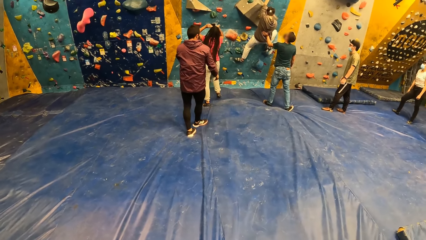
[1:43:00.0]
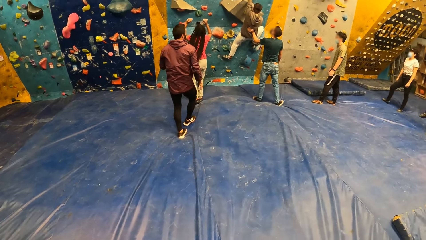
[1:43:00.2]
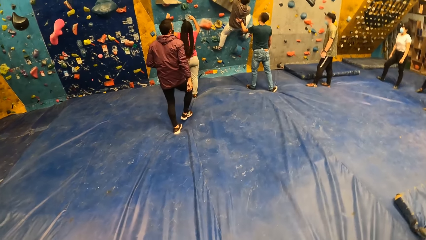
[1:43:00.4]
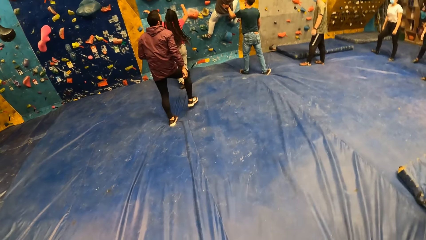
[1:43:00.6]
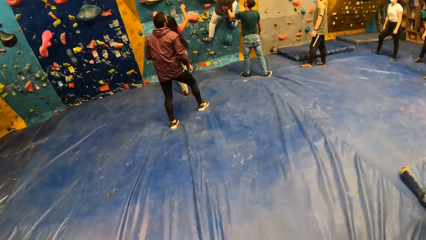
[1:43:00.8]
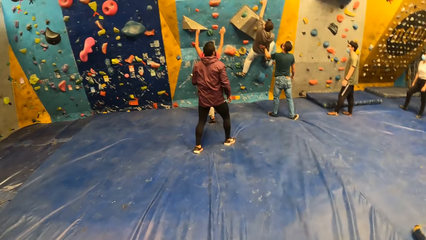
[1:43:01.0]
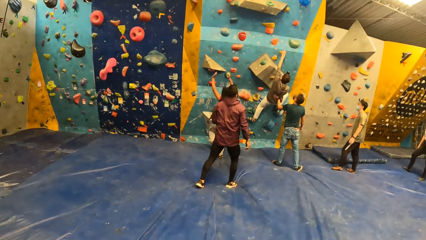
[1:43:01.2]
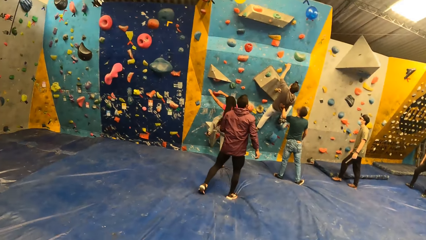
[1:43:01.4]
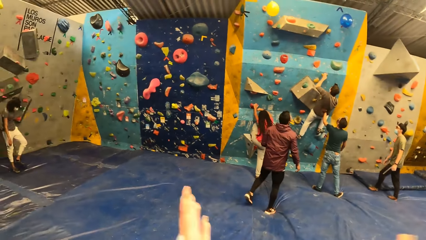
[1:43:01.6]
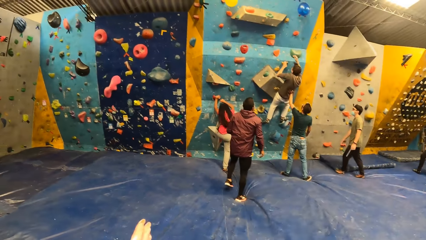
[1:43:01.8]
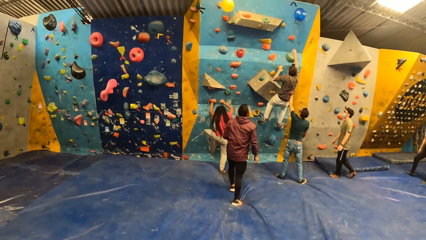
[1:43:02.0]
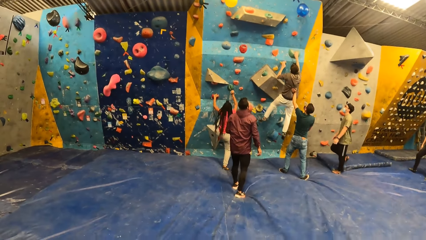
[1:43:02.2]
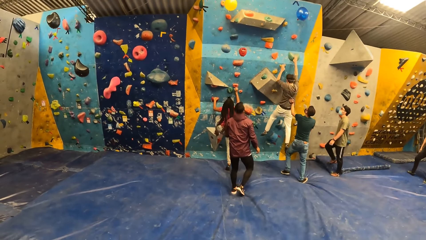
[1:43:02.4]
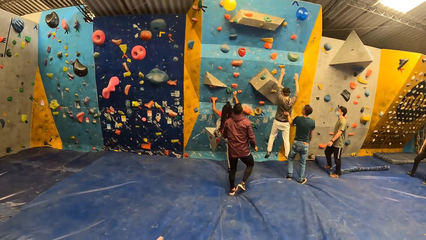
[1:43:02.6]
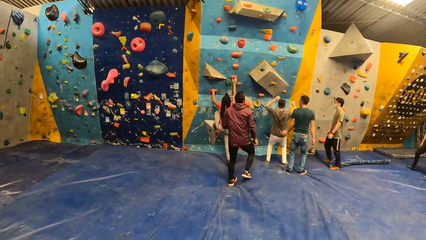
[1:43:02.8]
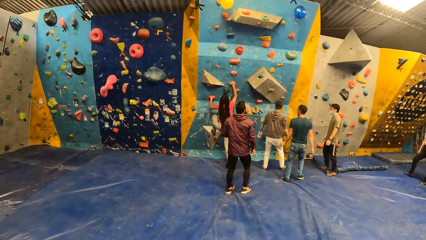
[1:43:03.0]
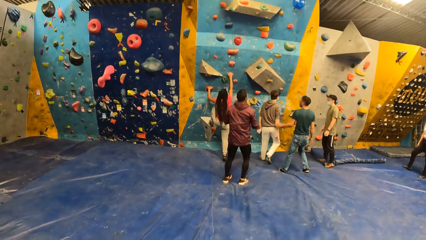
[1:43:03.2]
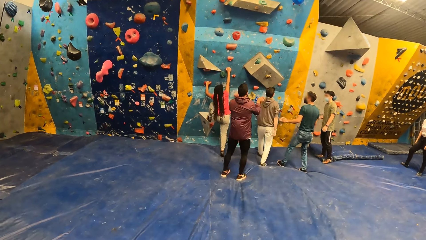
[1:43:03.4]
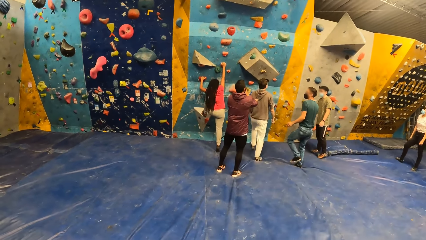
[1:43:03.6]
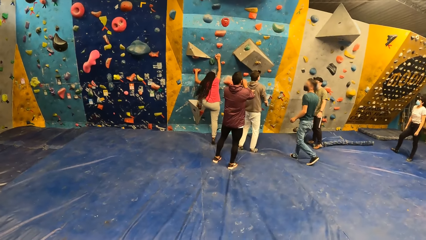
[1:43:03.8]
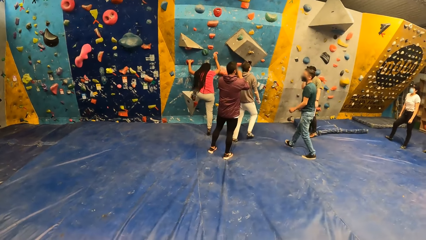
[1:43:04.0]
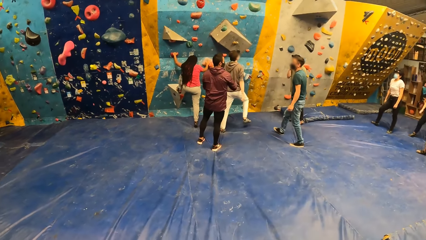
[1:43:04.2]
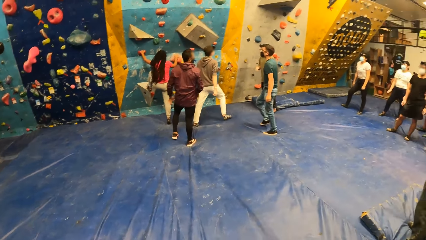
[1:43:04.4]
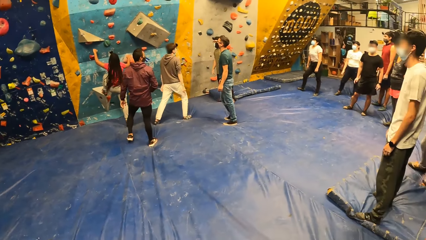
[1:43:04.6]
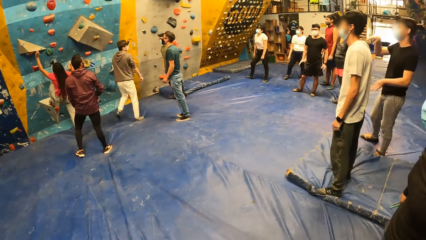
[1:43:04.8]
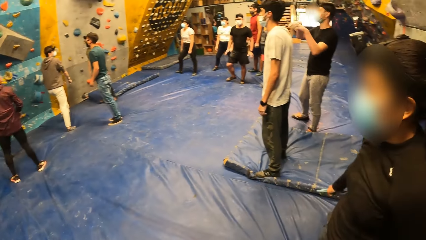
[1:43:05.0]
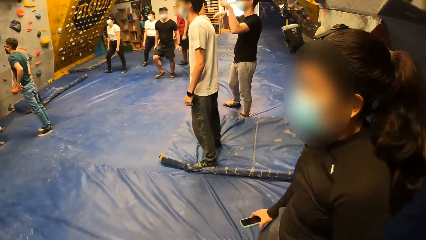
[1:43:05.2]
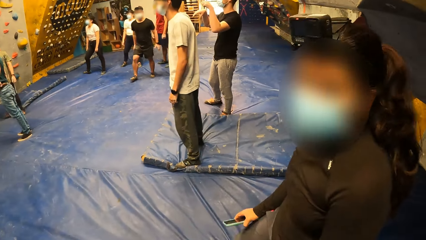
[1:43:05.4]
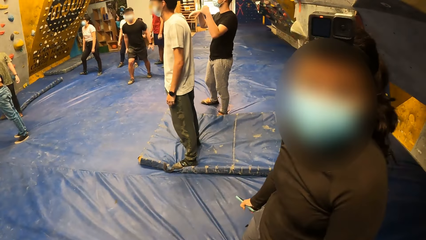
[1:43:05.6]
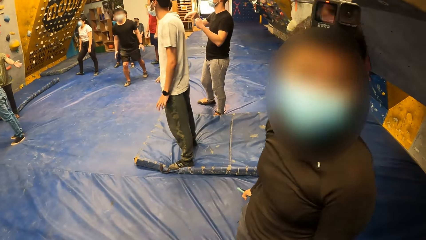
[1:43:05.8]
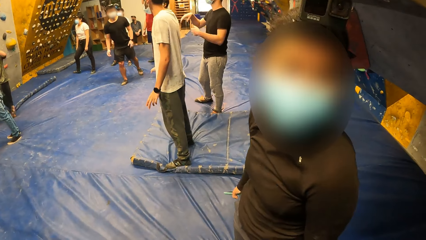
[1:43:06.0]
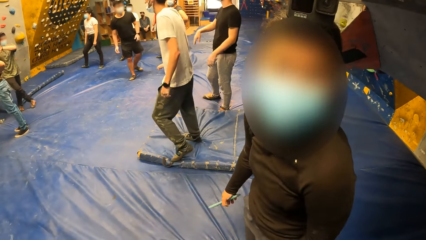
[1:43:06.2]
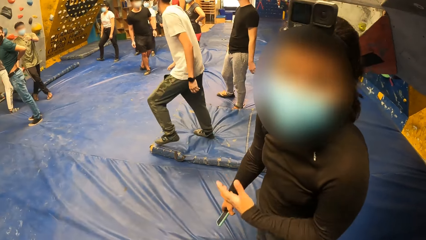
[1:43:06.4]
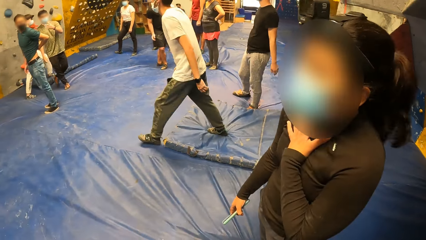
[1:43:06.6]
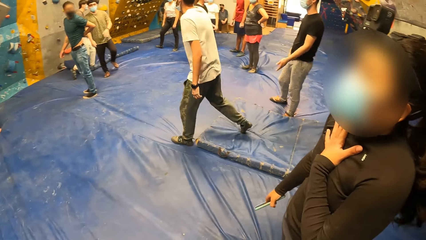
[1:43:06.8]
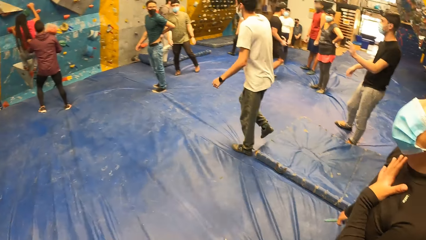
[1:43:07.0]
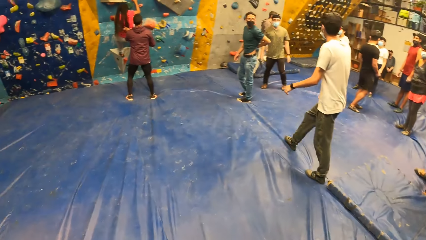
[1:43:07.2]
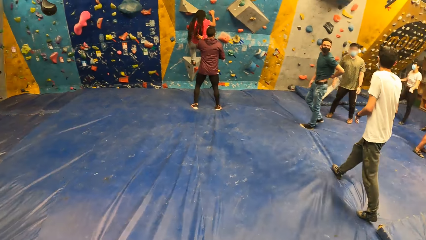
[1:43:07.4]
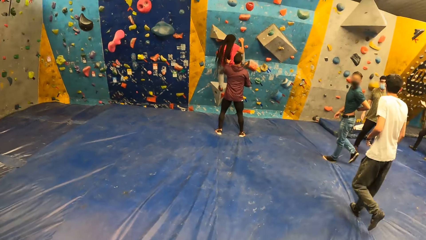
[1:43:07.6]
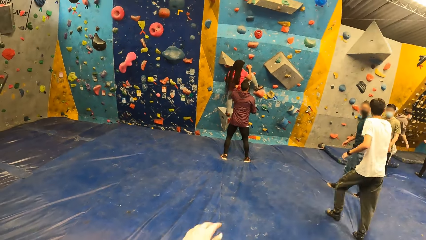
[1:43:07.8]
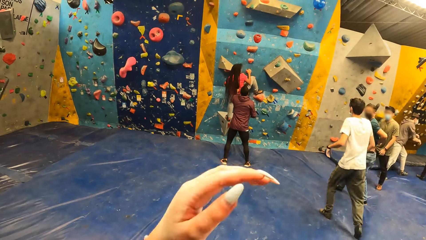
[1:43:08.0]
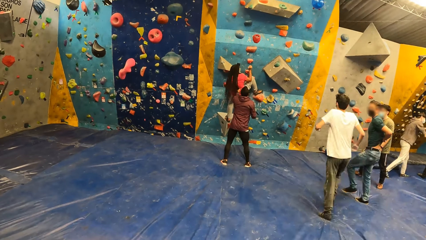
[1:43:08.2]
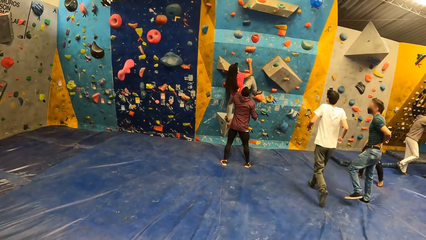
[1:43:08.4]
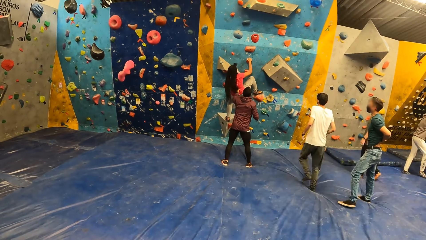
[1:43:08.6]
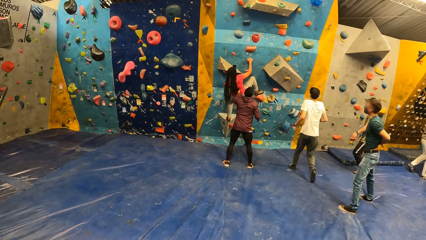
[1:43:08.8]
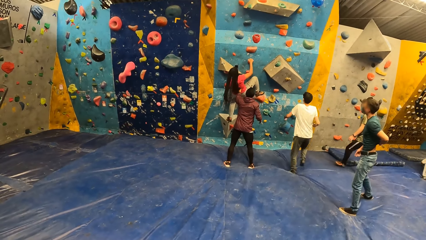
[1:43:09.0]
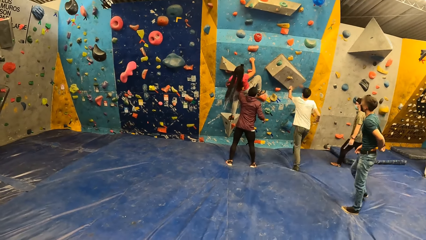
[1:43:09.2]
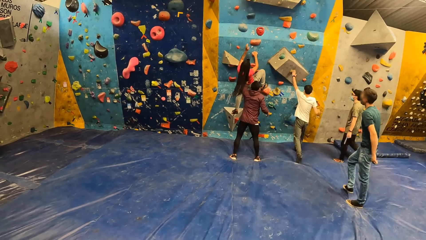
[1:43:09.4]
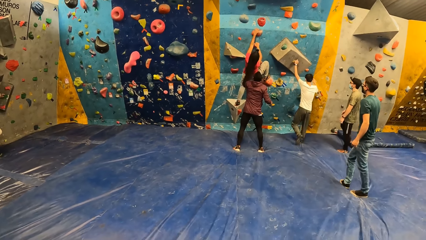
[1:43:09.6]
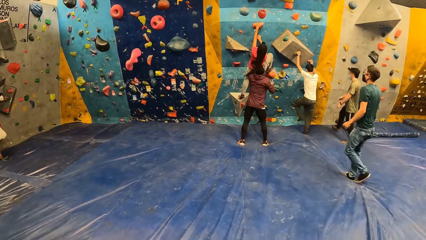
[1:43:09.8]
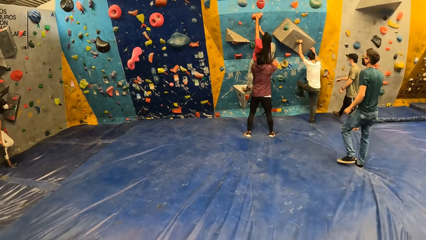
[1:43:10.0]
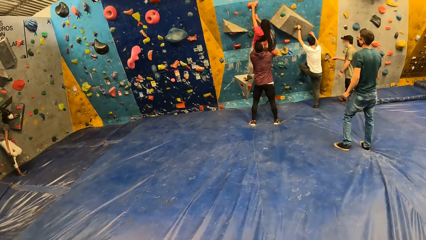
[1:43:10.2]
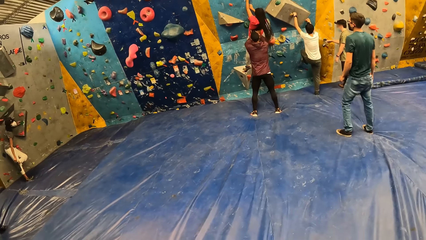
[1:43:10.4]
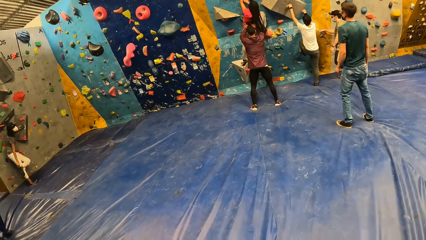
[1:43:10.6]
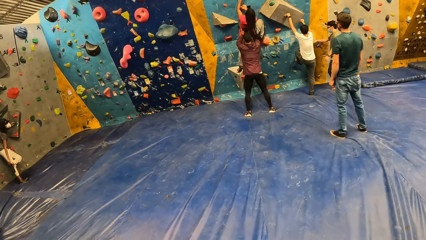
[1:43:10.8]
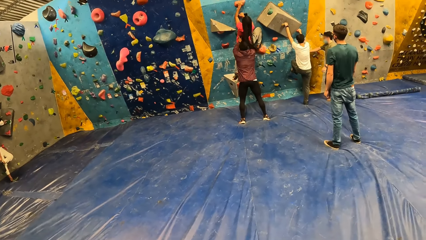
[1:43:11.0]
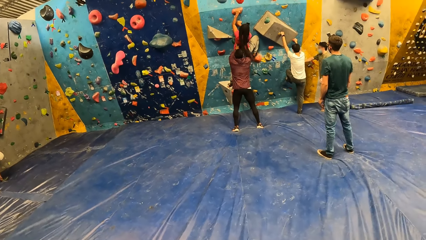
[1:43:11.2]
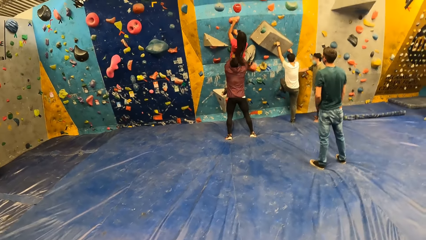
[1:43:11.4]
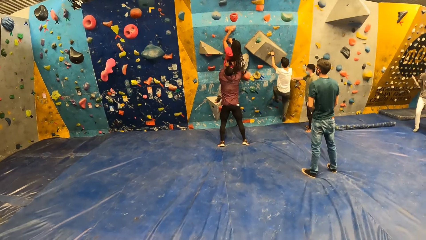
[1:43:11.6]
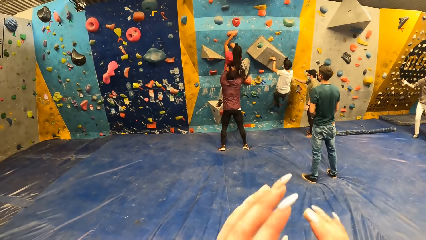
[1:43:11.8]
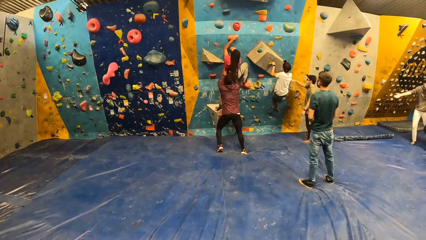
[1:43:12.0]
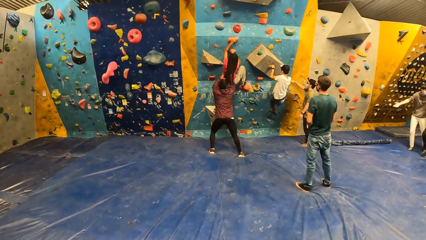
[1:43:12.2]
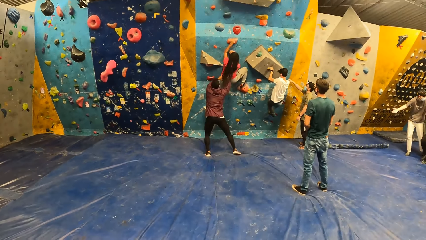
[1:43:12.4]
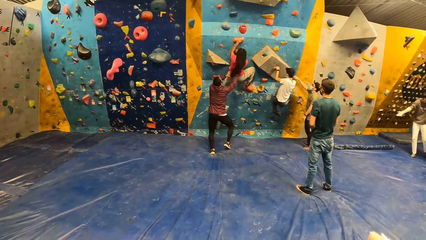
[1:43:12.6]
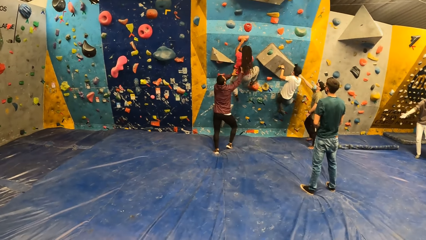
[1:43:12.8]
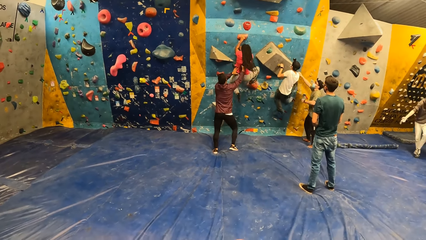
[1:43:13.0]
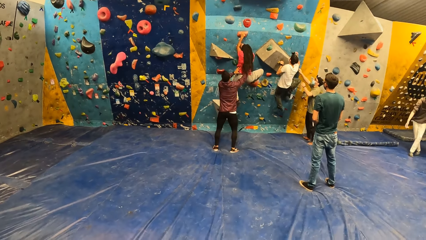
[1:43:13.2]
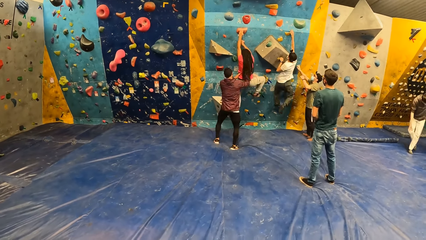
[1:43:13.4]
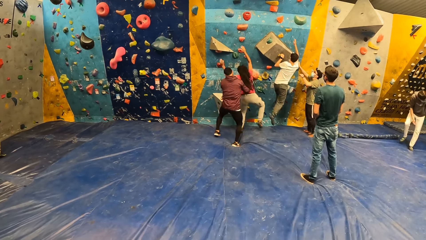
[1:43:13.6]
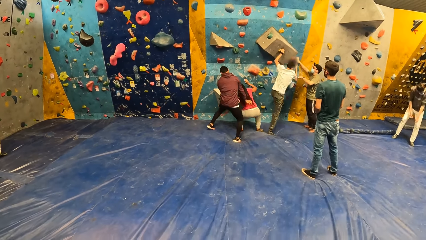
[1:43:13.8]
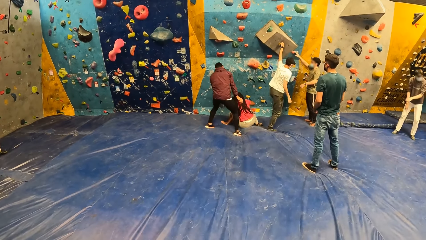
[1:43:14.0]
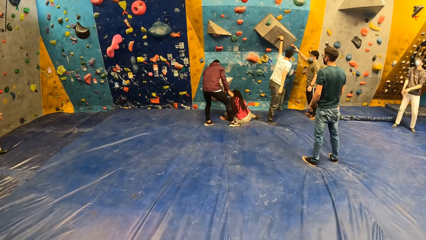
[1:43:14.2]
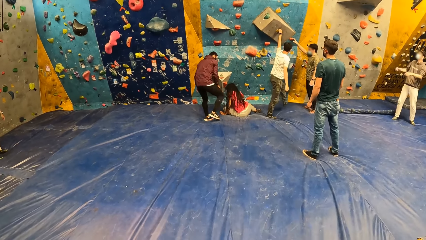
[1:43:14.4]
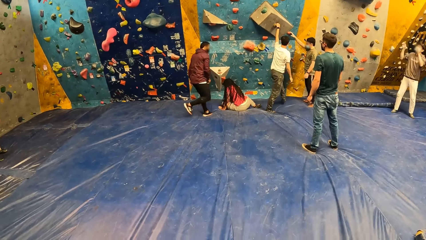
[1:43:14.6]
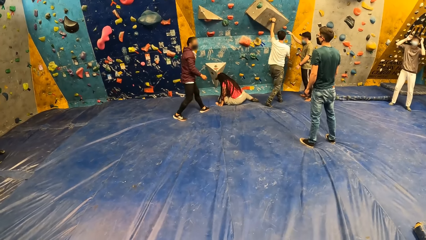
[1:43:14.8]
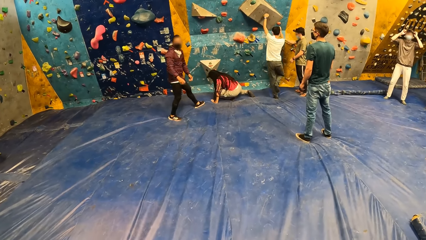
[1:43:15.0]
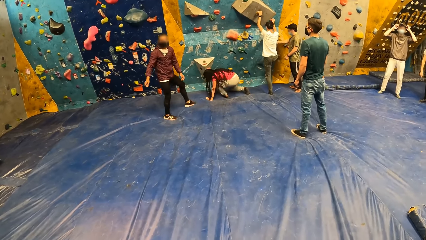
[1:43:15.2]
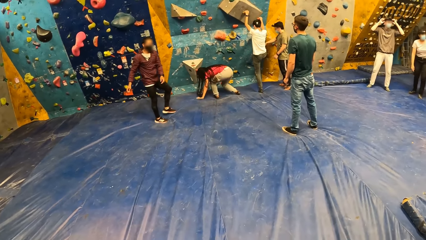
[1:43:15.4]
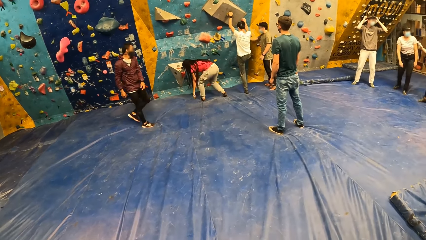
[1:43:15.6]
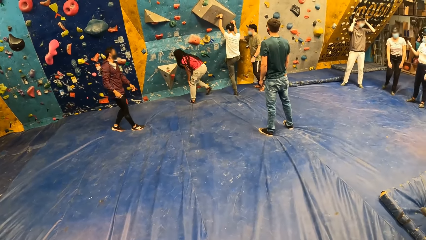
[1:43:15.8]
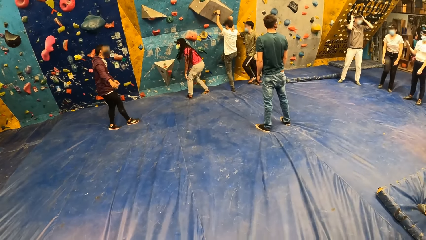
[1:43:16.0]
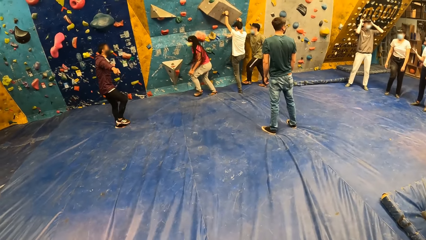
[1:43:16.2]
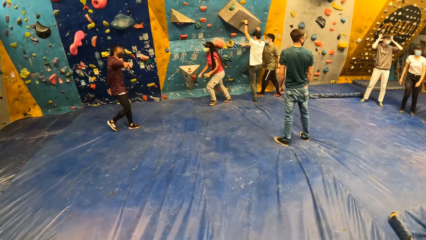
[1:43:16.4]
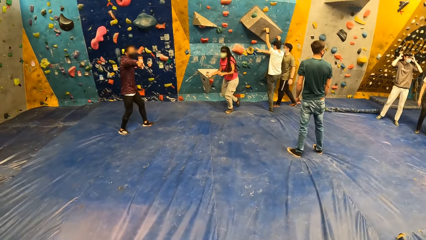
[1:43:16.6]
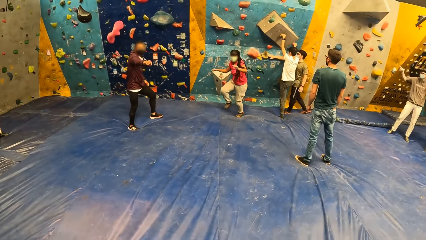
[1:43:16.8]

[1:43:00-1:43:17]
The woman climbs the bouldering wall with both hands. The camera wearer claps hands. The man falls from the bouldering wall. The camera wearer converses with another woman. Another man touches the first woman with his left hand. A third man runs to the bouldering wall. The camera wearer waves the left hand. The third man climbs the bouldering wall with both hands. The second man holds the first woman with both hands. A fourth man touches the climb hold on the bouldering wall with his right hand. The camera wearer waves both hands. The first woman falls from the bouldering wall. The third man falls from the bouldering wall. The first woman arises from the mat. The third man holds the climb holds on the bouldering wall with both hands. The fourth man touches the climb hold on the bouldering wall with his right hand.
